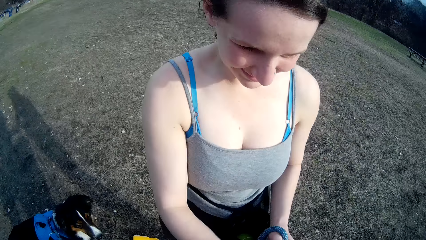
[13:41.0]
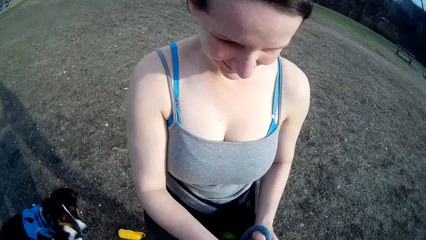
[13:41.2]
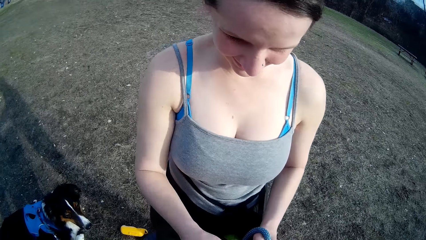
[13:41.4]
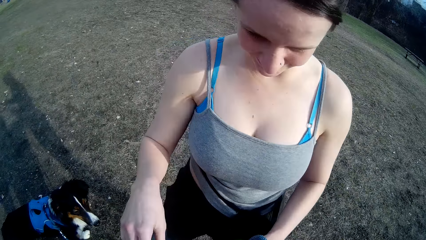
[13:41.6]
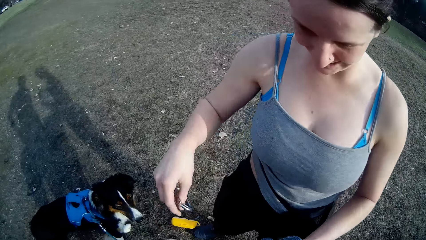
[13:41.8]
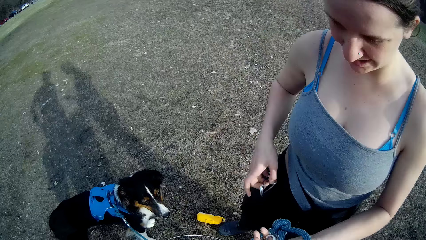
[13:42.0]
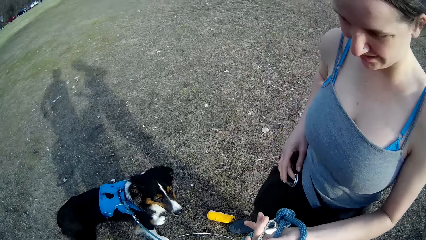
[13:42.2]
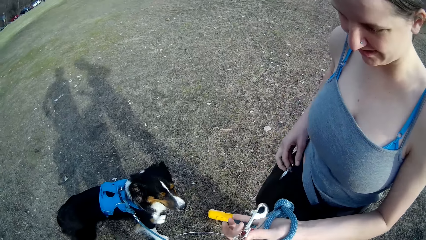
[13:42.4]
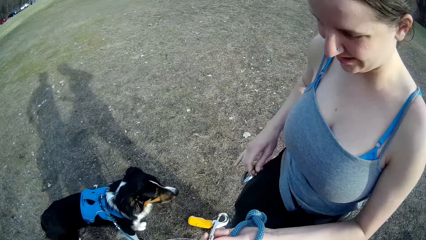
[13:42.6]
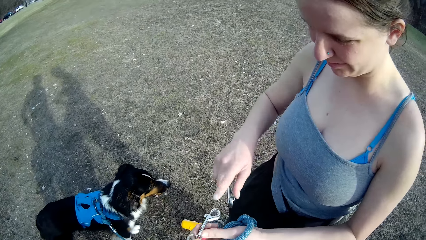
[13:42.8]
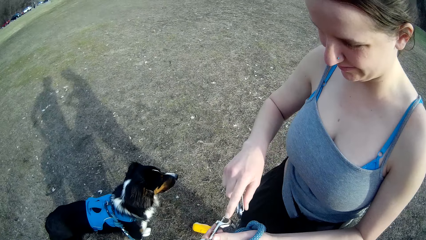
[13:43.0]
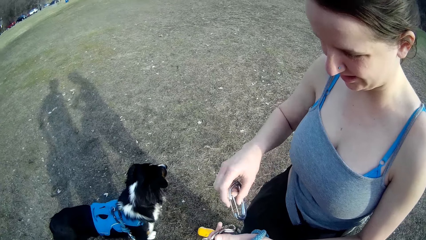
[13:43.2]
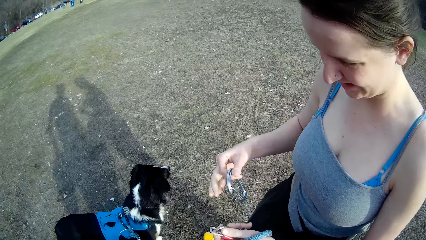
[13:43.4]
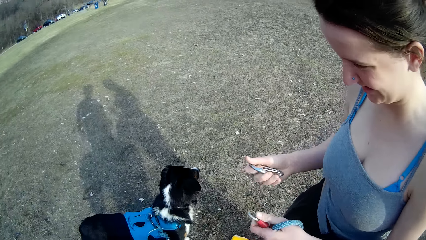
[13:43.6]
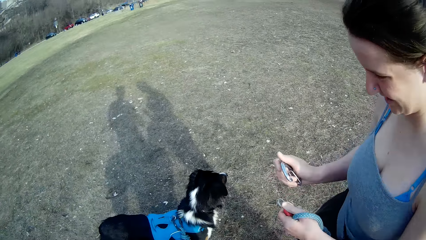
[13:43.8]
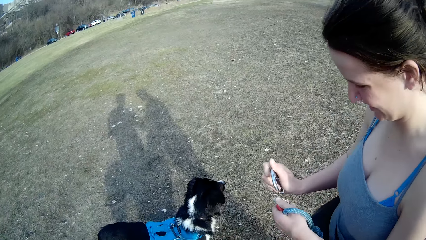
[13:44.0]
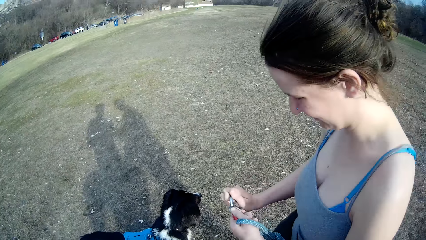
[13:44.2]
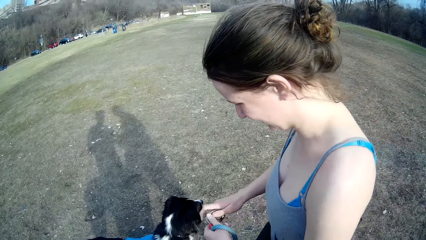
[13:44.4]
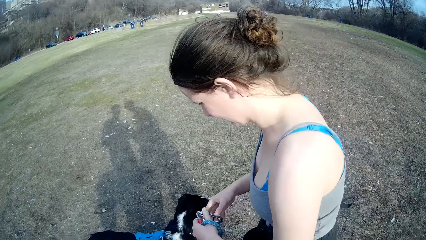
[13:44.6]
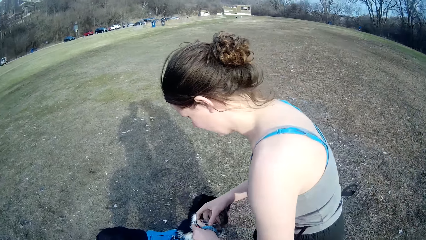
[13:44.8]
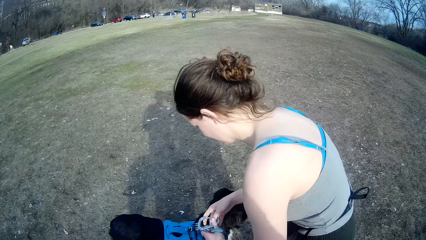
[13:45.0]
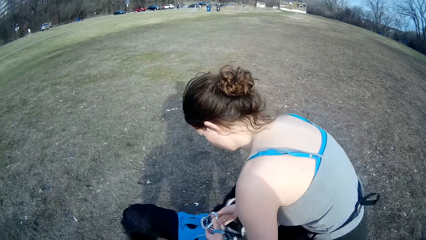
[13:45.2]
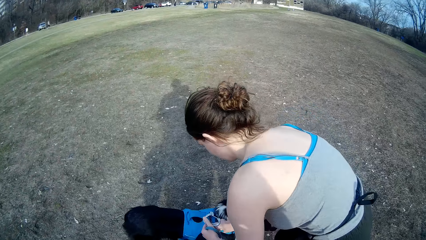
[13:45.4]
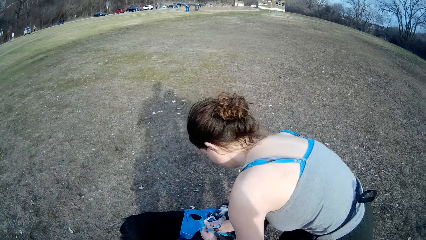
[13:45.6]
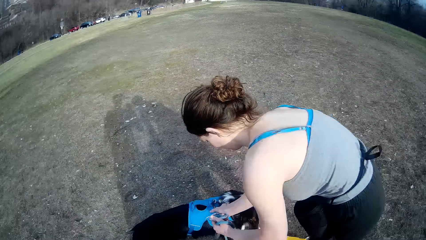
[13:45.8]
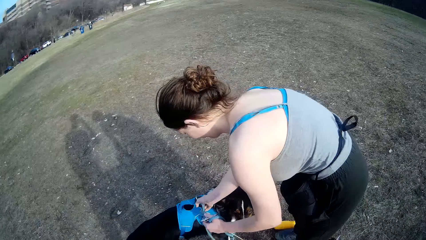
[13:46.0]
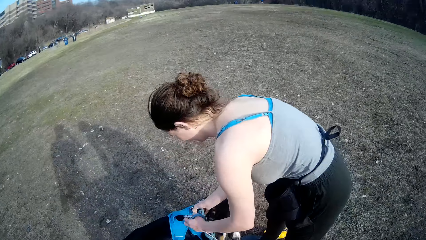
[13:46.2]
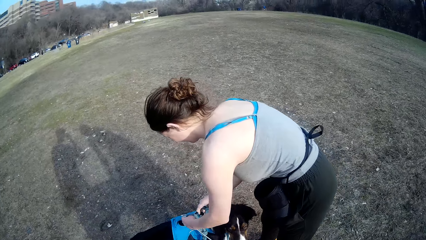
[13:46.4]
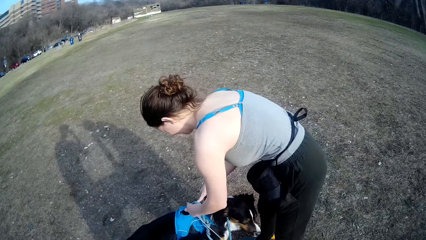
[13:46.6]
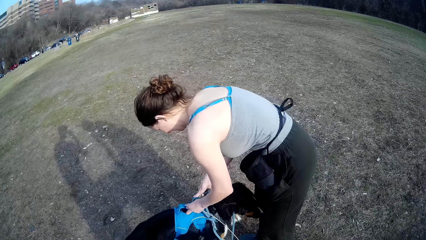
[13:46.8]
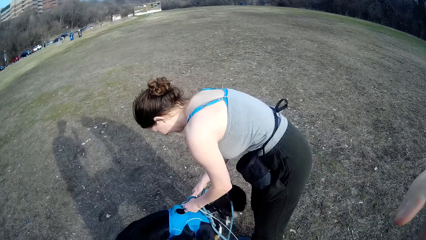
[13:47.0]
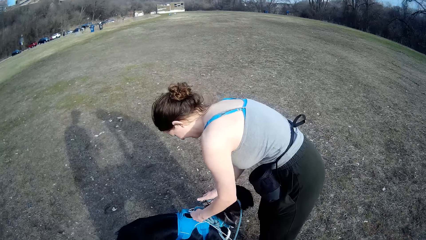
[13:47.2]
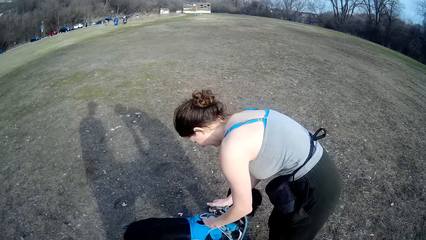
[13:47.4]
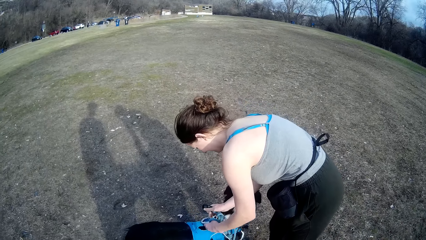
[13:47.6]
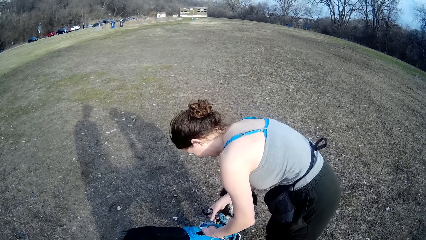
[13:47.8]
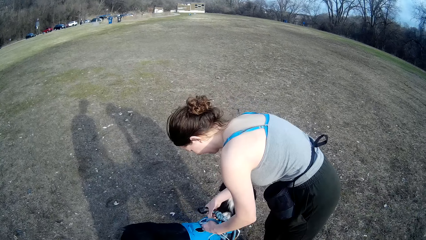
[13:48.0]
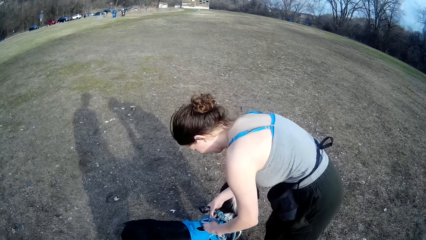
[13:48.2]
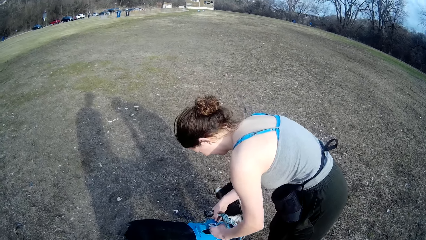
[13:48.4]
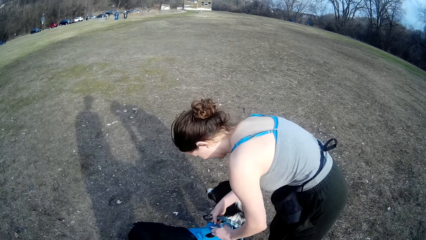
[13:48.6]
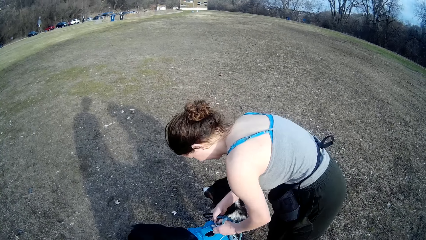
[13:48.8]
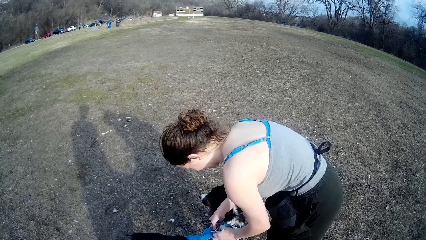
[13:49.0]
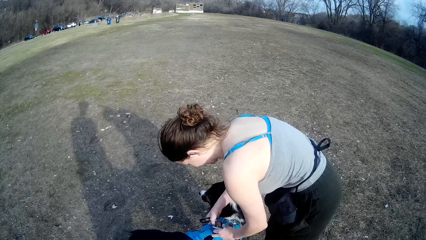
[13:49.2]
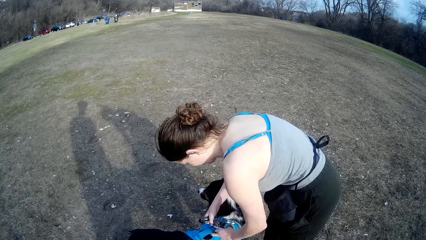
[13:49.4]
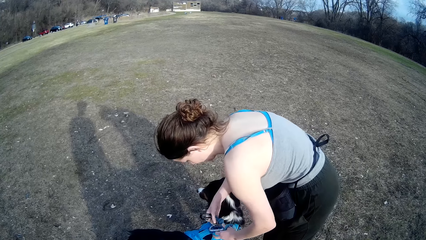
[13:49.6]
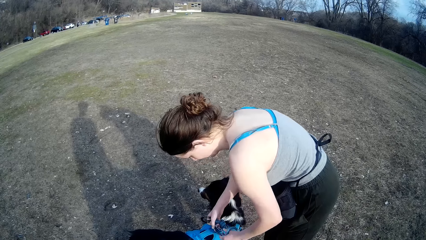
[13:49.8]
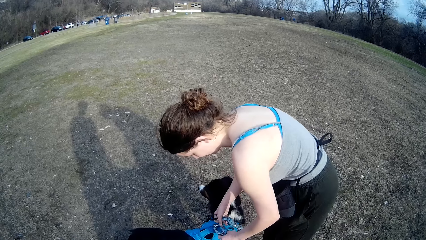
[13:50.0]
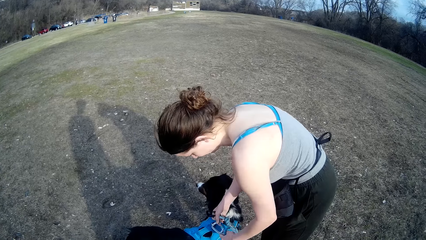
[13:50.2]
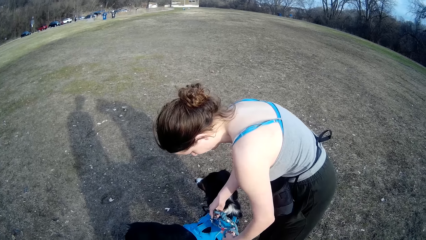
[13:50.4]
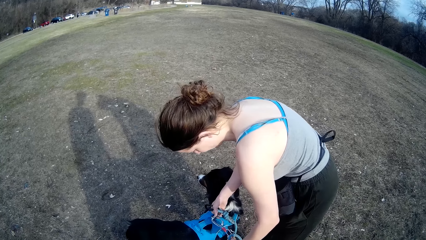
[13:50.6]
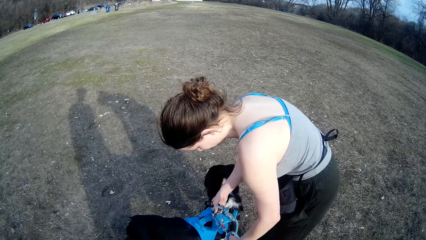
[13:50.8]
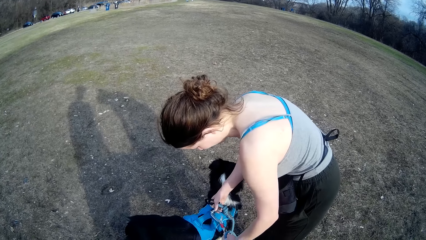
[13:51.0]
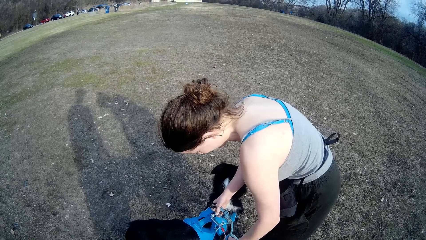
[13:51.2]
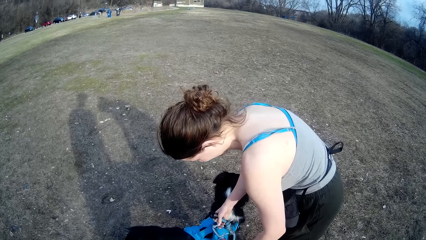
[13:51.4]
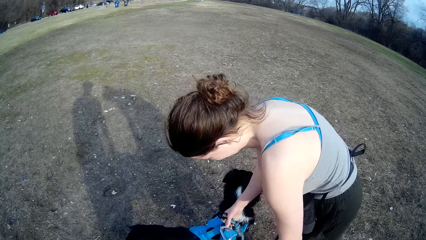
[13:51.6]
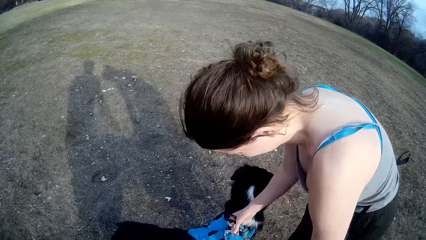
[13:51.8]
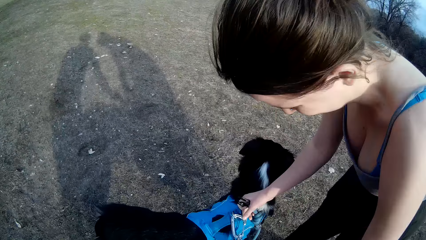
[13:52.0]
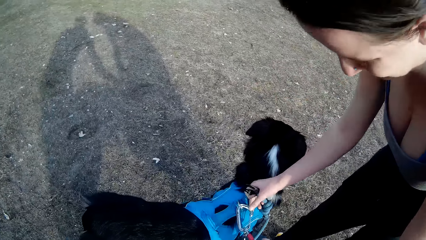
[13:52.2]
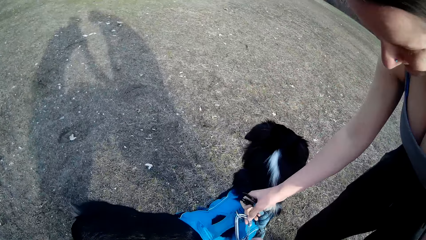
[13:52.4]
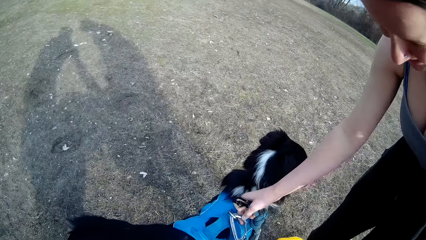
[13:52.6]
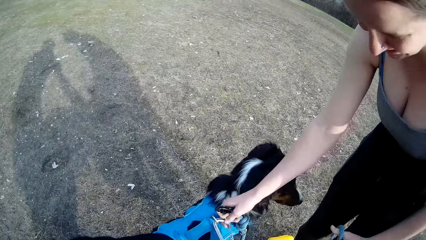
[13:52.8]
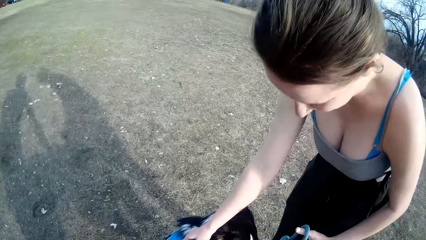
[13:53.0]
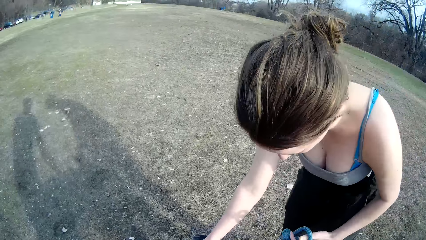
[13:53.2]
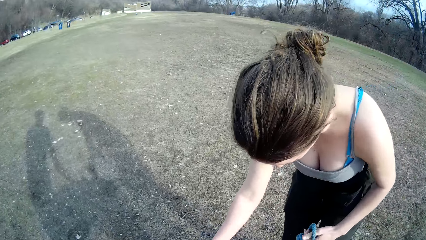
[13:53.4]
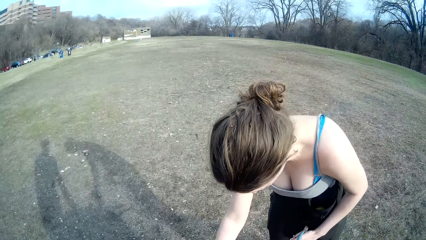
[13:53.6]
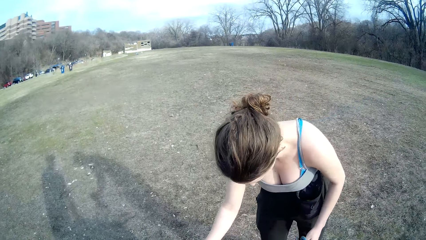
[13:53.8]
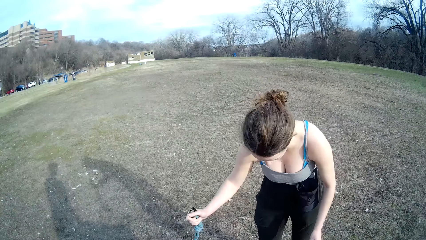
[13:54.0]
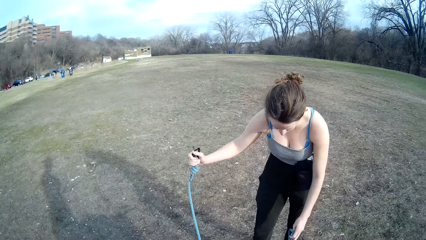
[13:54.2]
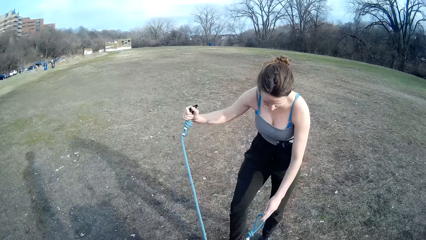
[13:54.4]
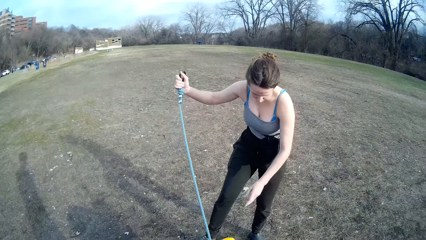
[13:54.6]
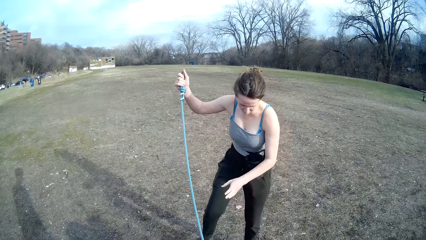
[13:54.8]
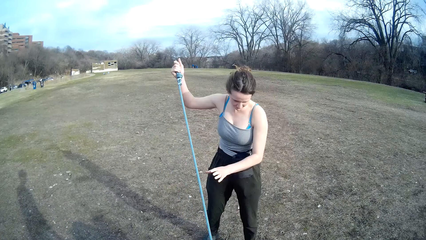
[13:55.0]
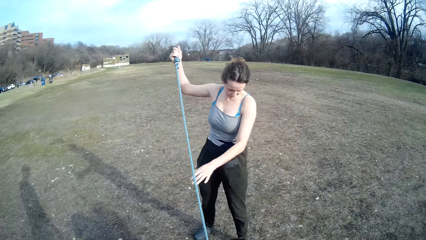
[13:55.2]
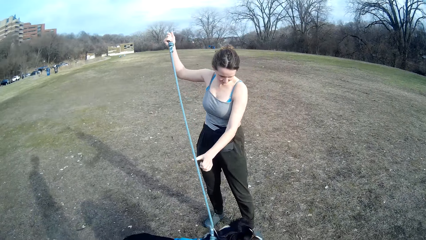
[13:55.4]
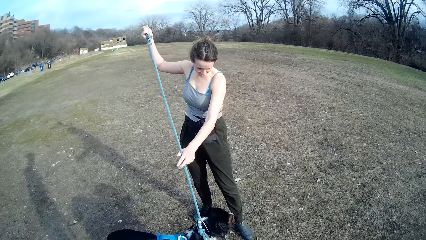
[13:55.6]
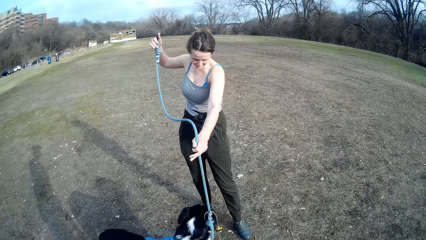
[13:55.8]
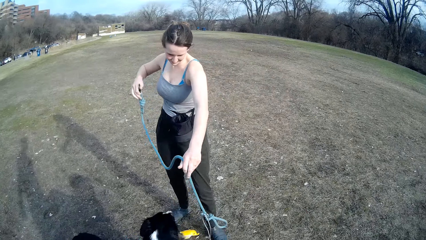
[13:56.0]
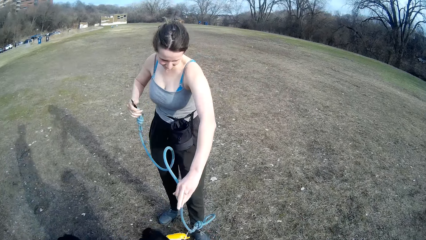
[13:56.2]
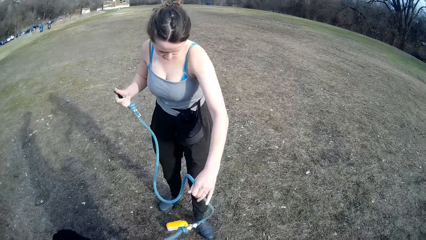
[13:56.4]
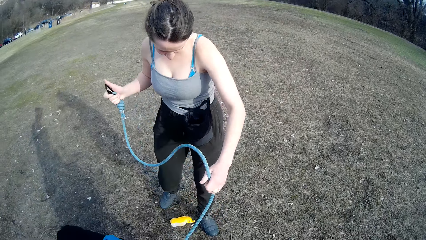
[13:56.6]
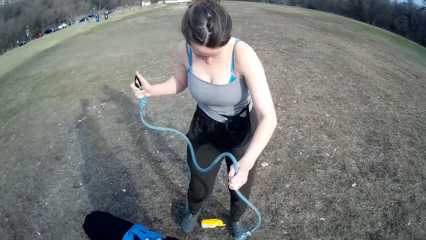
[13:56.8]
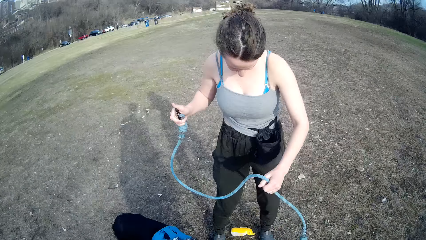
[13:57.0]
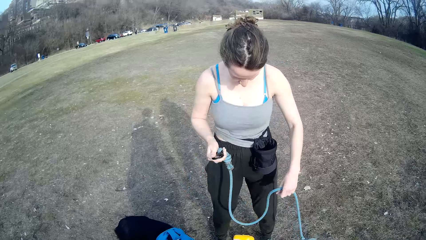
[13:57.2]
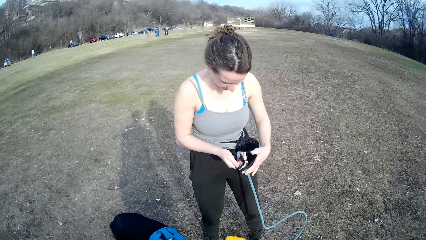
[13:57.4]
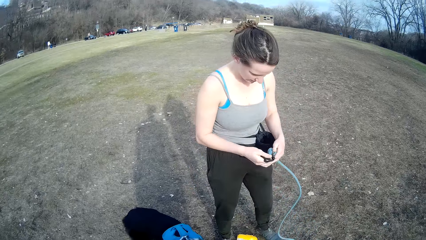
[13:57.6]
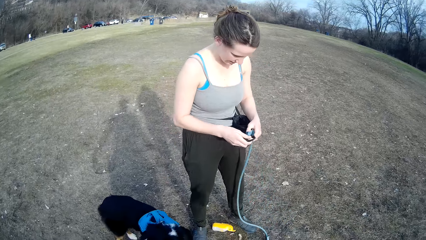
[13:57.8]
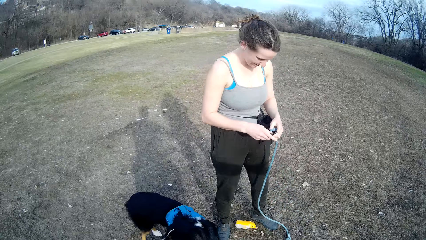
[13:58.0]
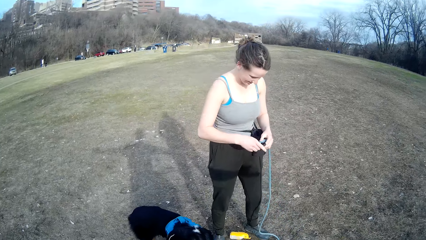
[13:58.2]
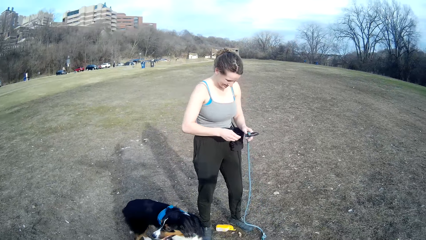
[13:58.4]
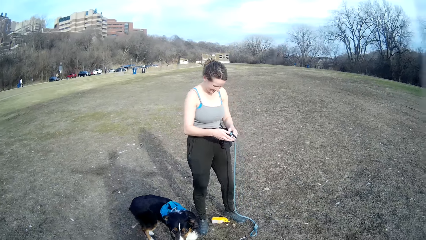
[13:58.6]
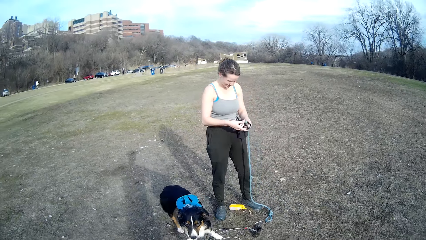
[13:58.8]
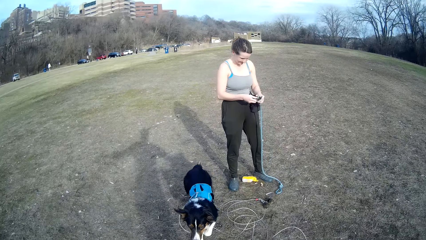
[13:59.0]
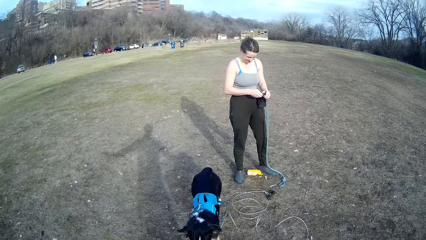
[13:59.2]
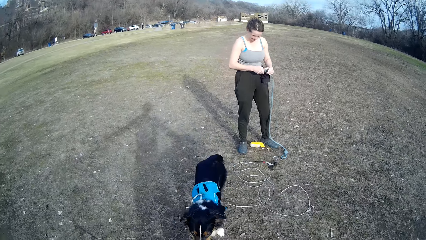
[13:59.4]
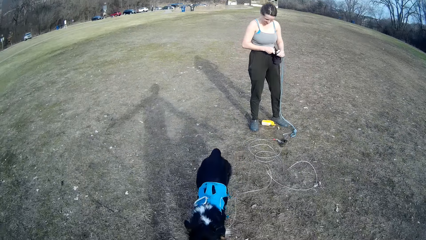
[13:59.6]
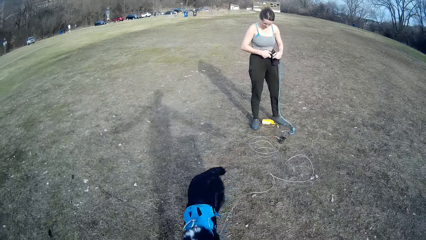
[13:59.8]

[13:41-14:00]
The lady takes a wire from the camera wearer. The lady points the leash with her right hand. A person pulls the dog rope leash, shakes the dog rope leash, and touches the dog rope leash.
